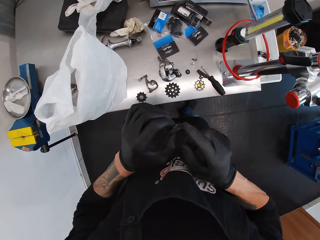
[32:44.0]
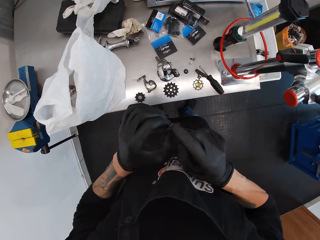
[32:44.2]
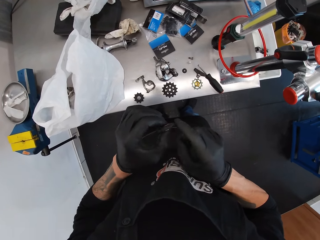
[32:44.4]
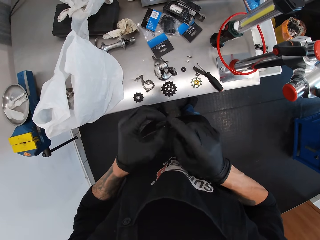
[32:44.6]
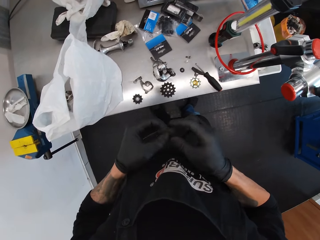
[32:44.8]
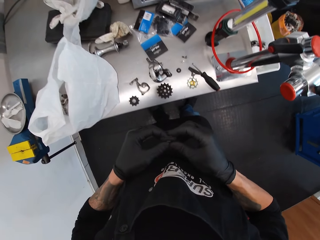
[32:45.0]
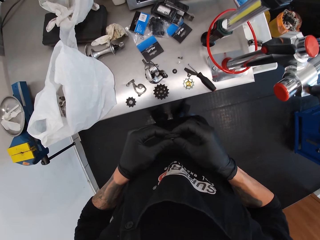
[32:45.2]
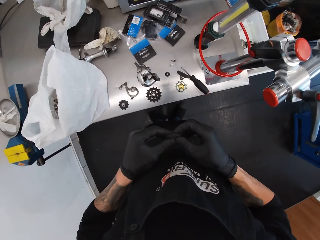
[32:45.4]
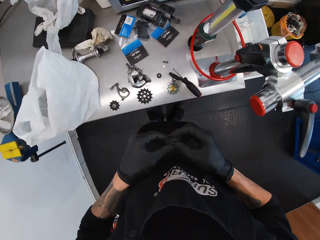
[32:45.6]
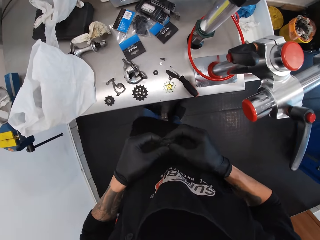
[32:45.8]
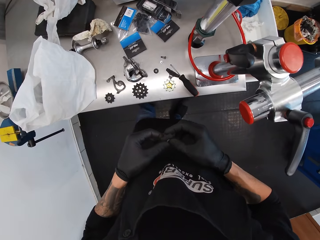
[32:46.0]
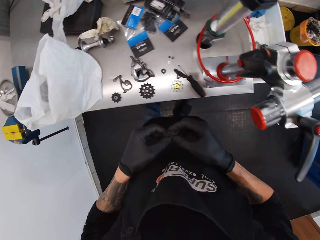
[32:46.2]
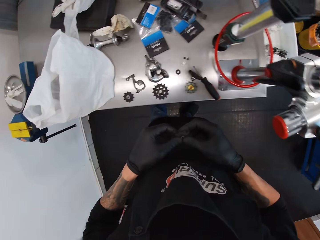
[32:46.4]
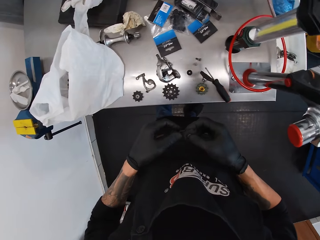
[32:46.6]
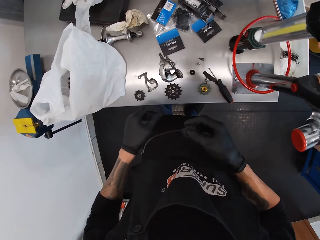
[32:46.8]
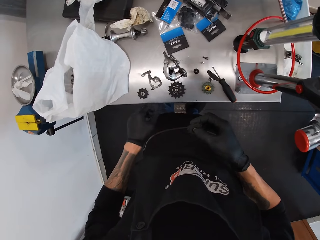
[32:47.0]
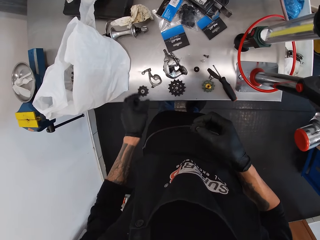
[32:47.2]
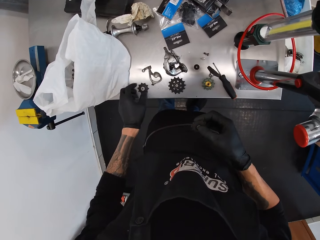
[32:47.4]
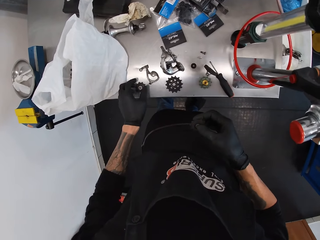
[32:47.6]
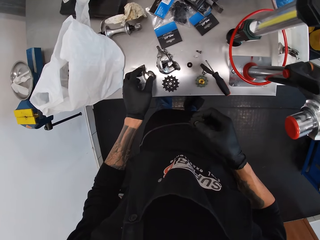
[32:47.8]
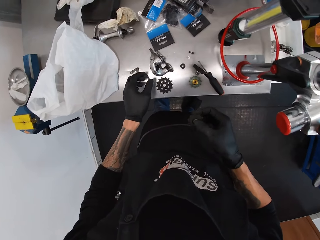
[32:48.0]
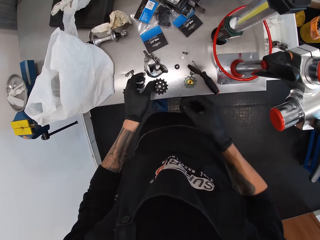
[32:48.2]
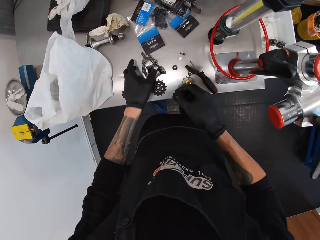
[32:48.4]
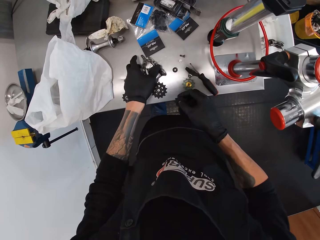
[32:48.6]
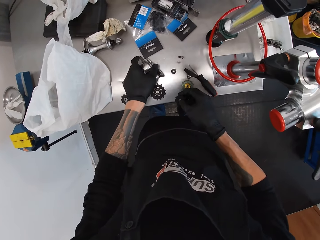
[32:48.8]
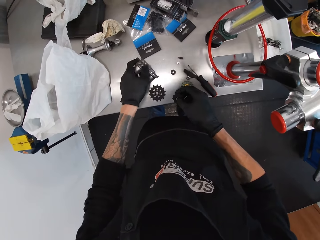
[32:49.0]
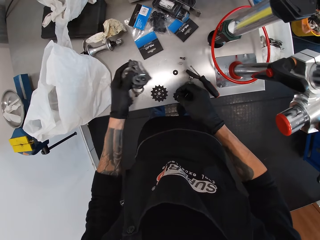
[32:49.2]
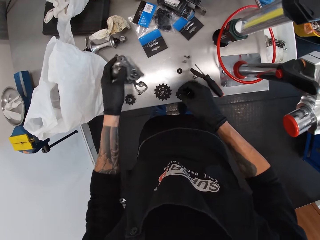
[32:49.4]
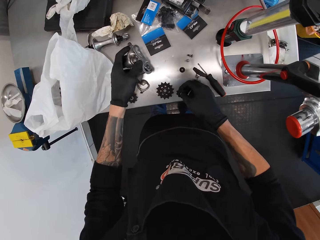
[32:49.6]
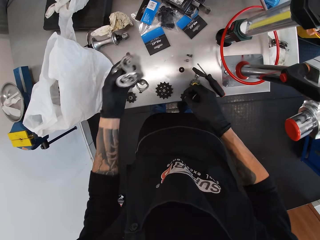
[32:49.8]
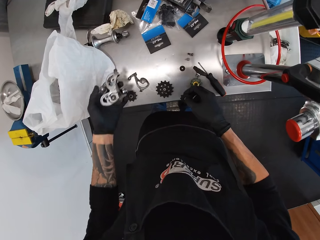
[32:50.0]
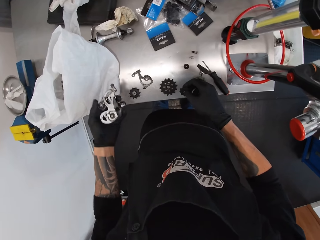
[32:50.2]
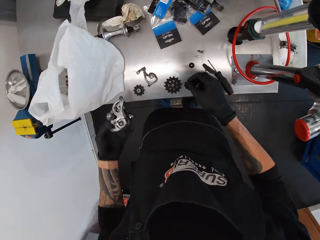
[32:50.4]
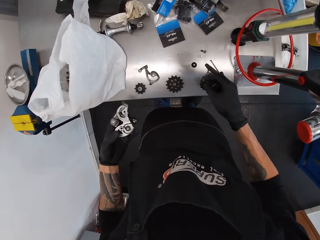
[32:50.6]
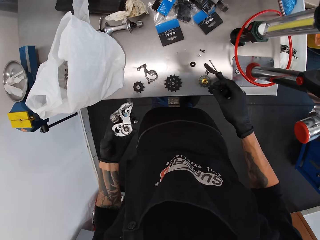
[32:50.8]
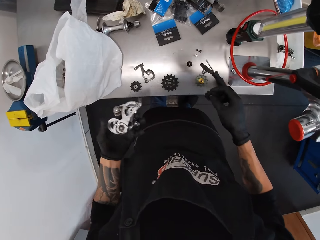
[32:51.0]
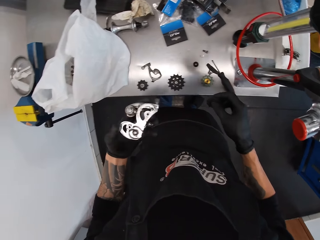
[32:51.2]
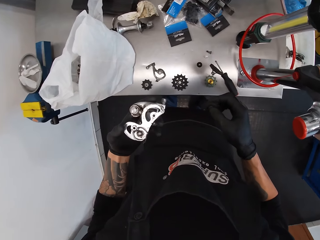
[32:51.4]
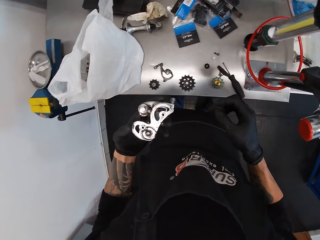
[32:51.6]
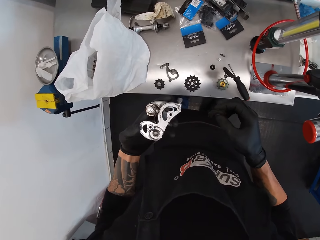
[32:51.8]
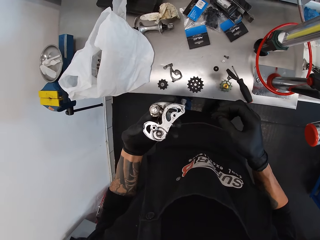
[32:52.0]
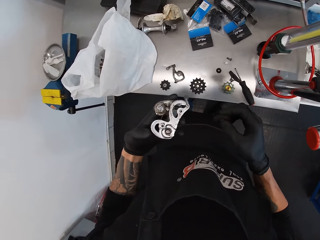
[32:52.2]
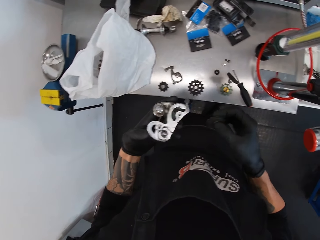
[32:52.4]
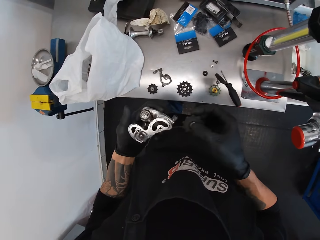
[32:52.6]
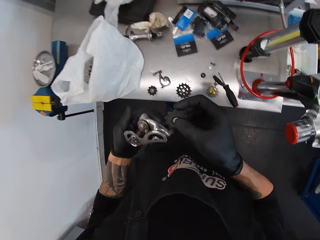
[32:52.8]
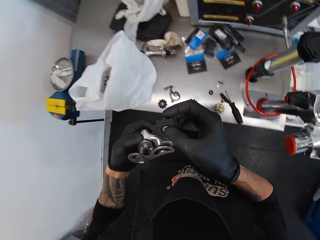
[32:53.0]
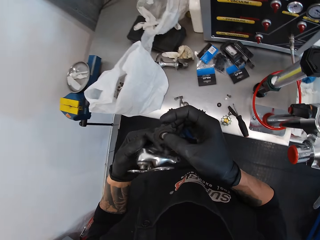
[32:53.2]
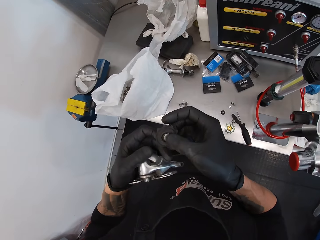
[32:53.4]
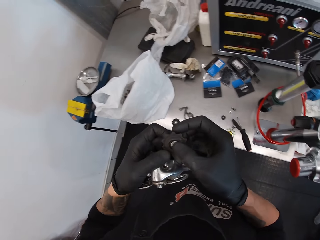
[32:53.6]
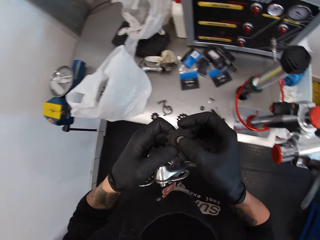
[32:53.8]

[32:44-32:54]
The camera wearer picks something from the table.

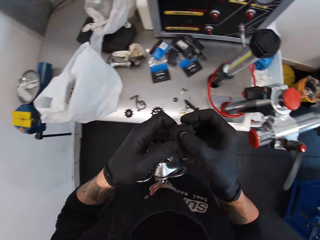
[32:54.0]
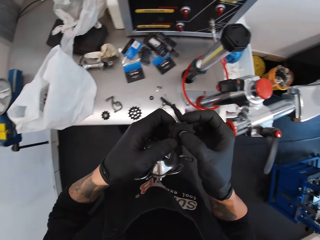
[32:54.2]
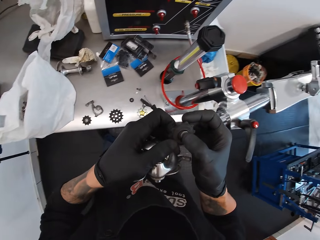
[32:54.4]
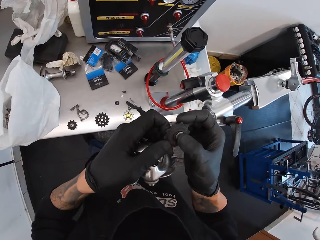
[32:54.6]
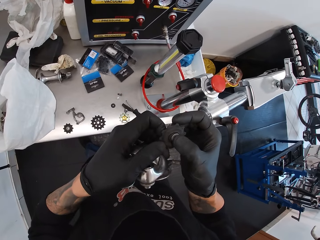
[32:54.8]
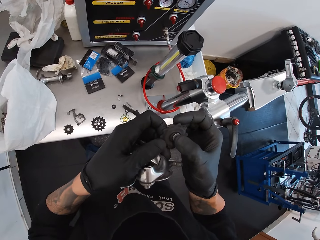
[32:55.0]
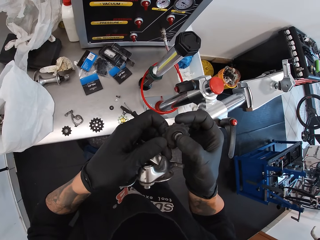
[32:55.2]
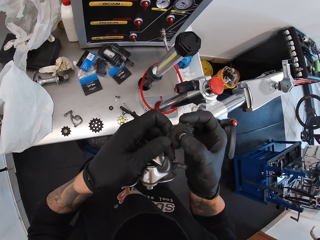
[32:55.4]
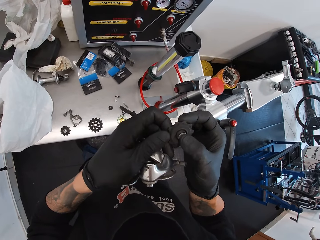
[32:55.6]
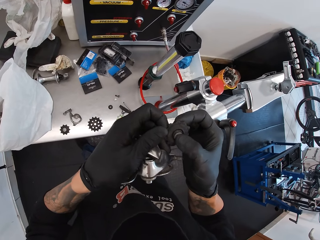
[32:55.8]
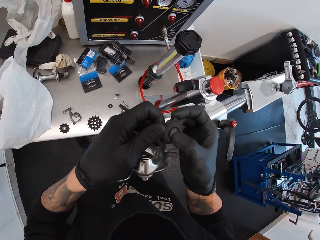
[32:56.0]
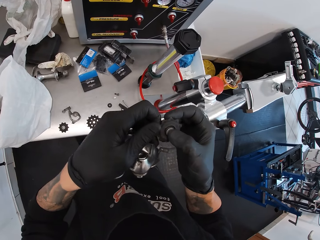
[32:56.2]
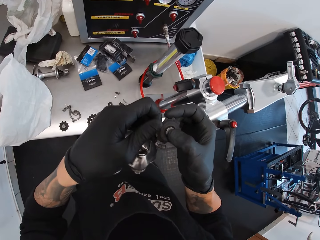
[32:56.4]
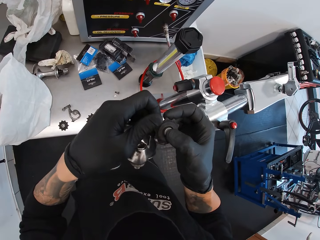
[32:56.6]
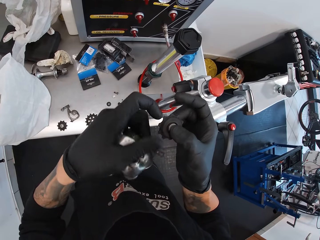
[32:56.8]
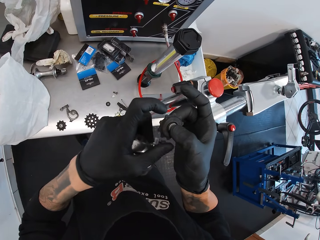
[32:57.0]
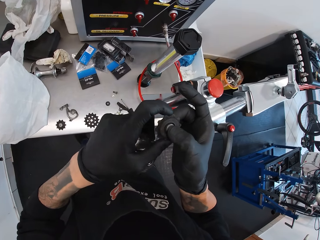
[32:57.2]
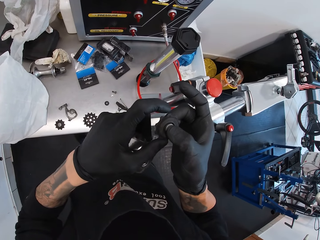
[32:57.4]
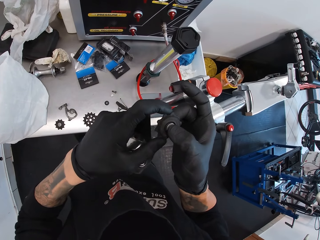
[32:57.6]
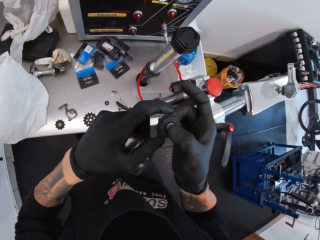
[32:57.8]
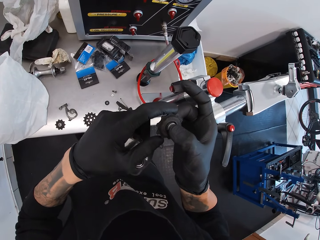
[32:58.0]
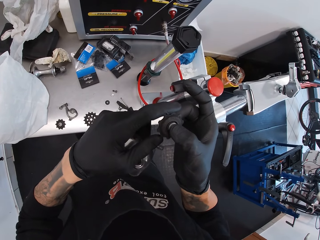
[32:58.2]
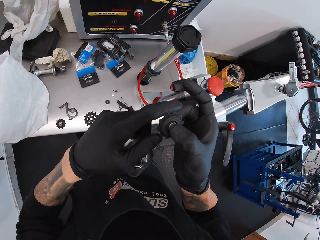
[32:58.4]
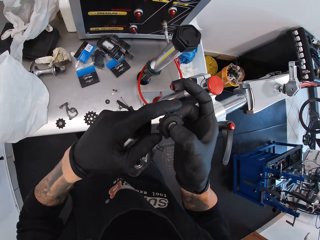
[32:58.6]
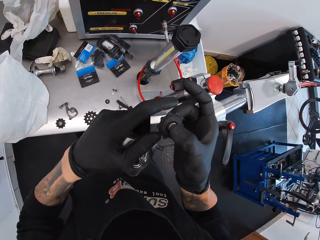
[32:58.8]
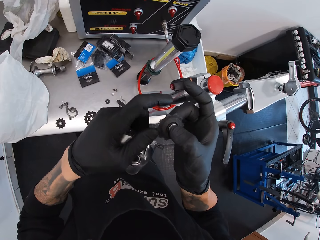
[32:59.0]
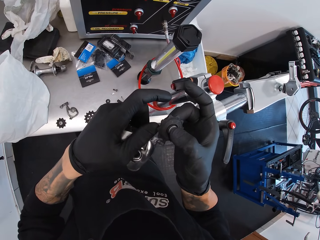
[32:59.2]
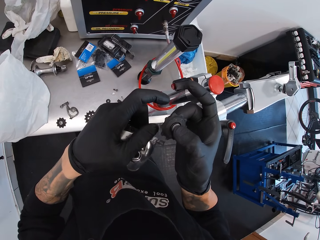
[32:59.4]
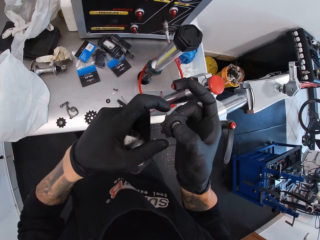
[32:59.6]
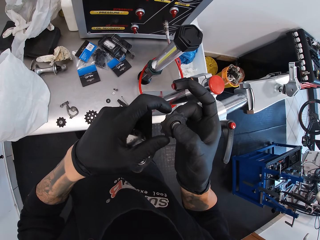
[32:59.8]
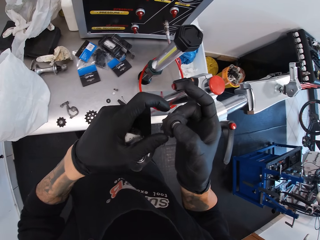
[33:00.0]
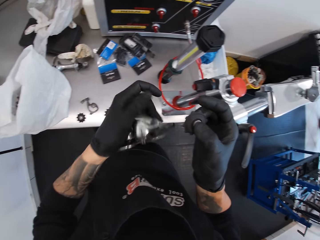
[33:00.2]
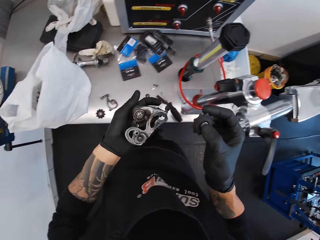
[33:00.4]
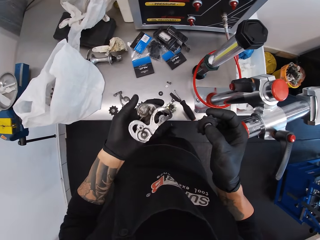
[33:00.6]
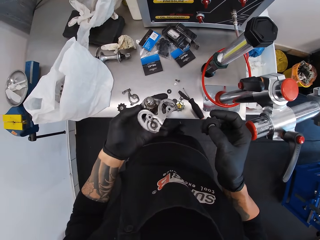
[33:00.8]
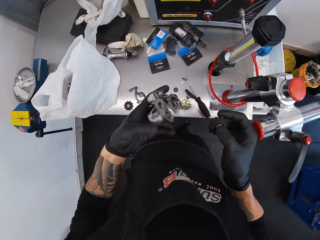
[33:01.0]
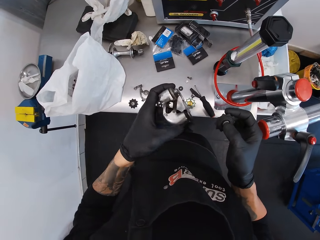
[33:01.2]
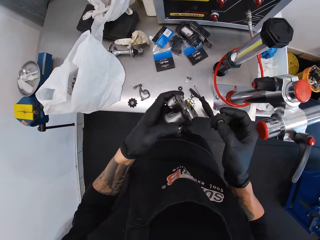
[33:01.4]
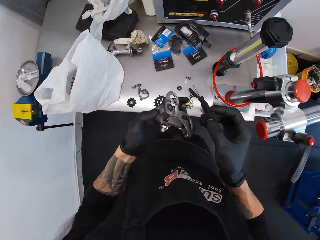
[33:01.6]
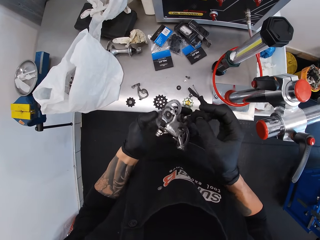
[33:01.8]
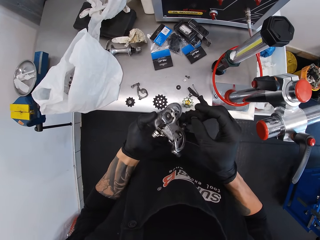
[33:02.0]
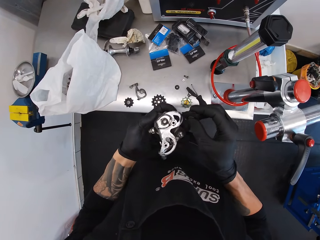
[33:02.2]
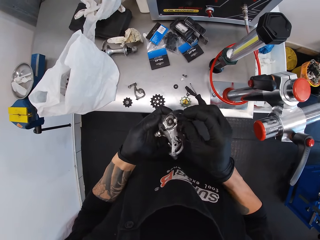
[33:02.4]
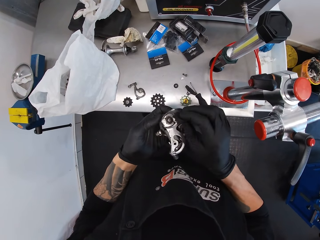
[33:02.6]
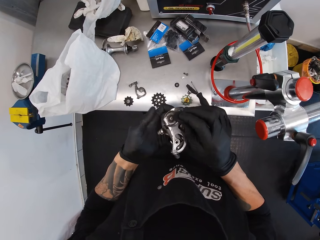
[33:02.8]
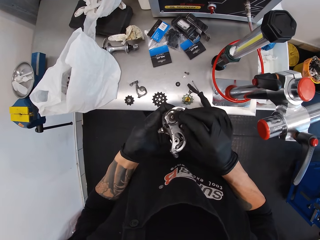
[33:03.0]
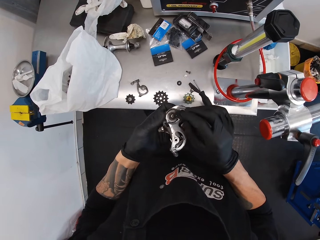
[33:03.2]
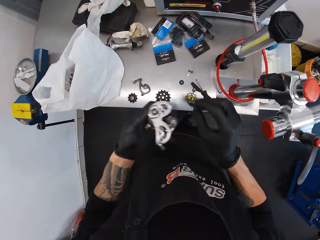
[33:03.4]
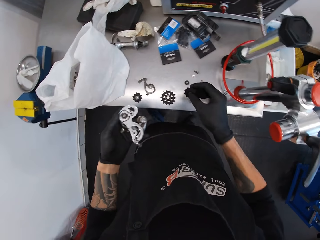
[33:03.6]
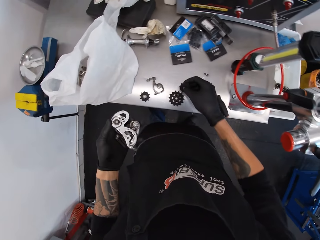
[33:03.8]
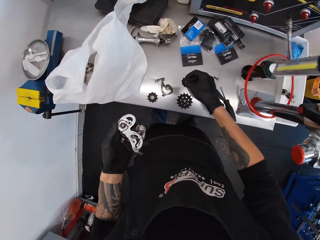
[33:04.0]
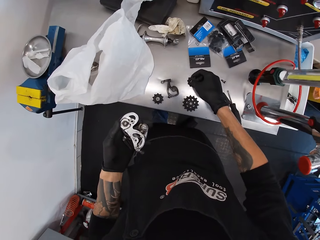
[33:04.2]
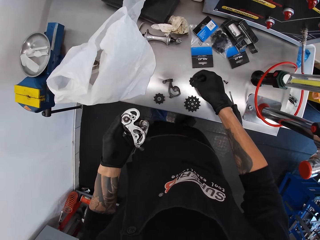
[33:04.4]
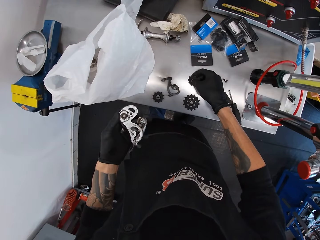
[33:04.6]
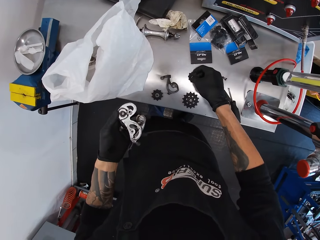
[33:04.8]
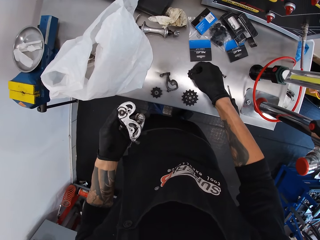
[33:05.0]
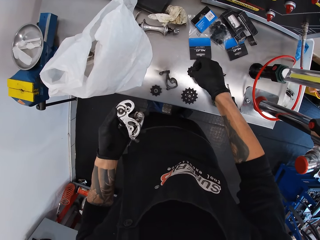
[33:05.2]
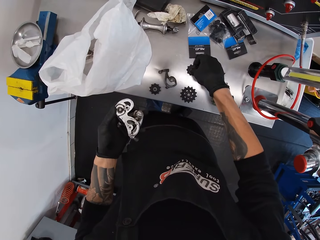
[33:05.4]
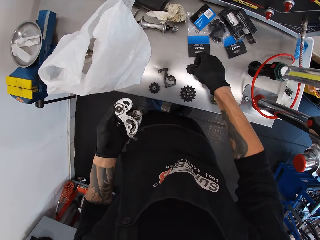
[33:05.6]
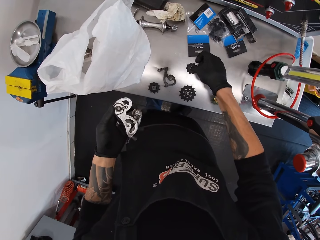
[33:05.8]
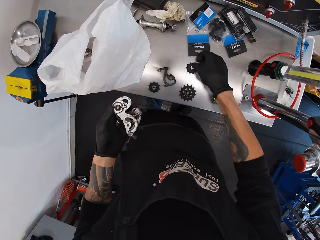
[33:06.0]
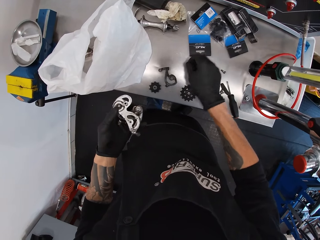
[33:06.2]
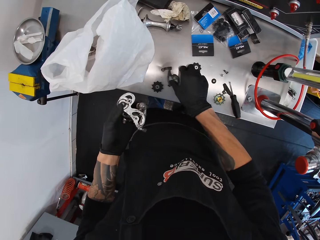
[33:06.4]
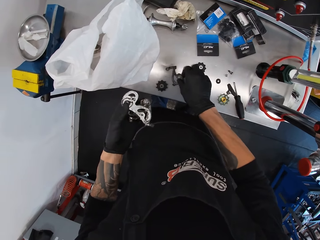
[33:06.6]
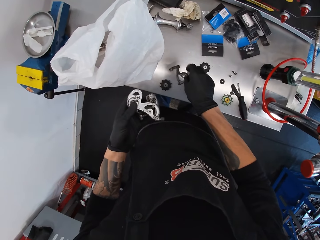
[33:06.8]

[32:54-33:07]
The camera wearer stares at something. They rotate the gear. They fix the gear on the derailleurs. They drop the gear on the table.
